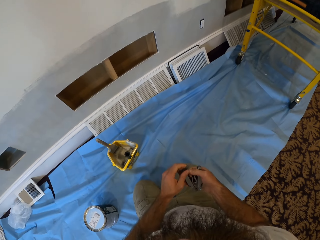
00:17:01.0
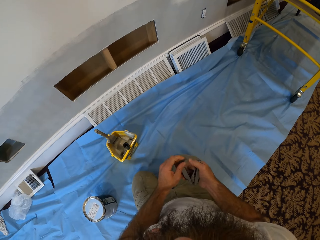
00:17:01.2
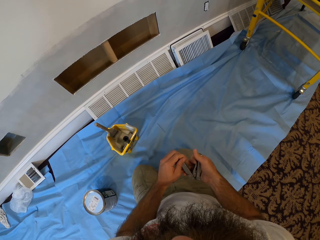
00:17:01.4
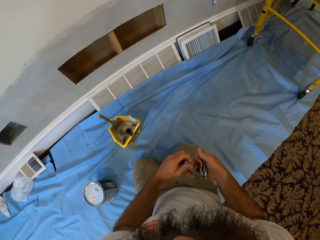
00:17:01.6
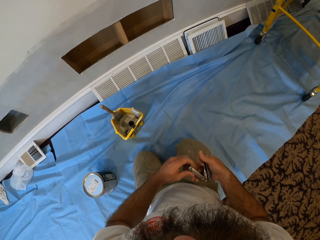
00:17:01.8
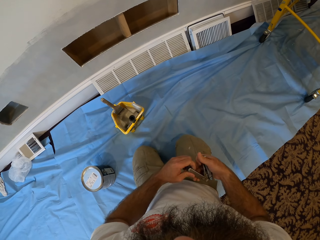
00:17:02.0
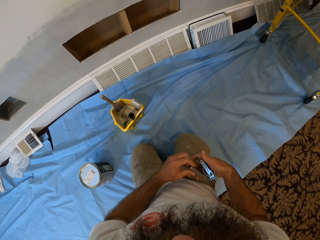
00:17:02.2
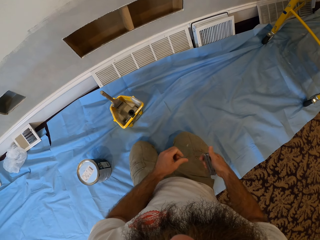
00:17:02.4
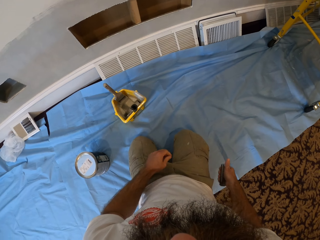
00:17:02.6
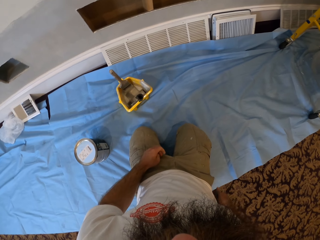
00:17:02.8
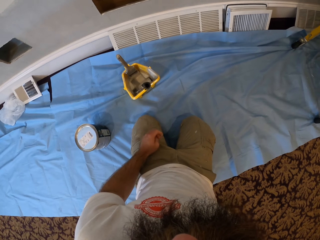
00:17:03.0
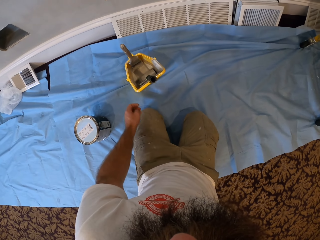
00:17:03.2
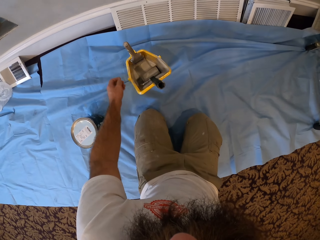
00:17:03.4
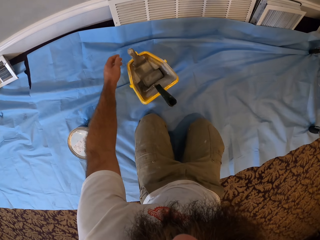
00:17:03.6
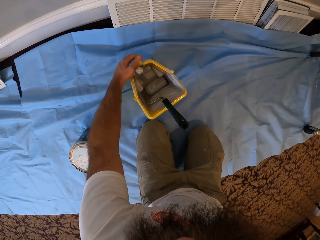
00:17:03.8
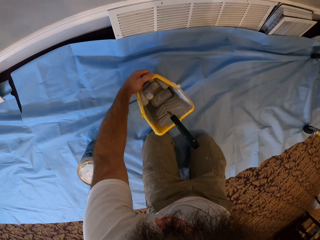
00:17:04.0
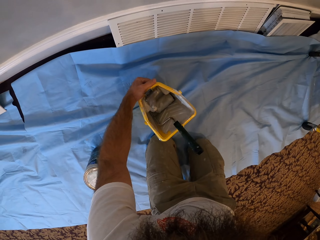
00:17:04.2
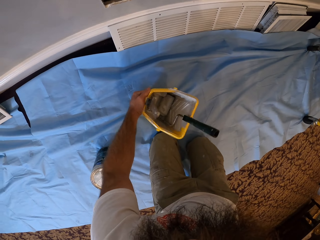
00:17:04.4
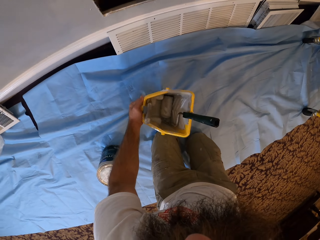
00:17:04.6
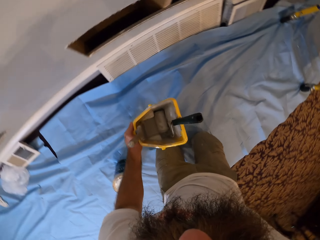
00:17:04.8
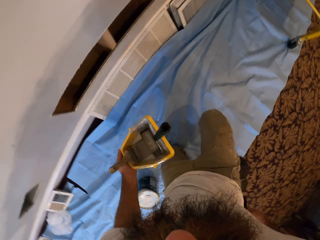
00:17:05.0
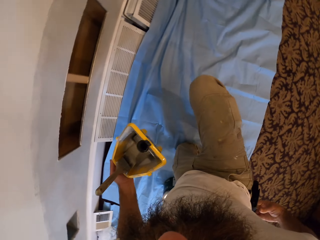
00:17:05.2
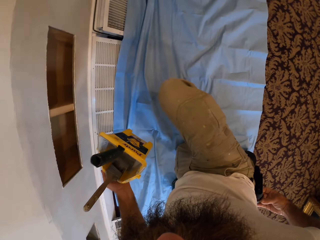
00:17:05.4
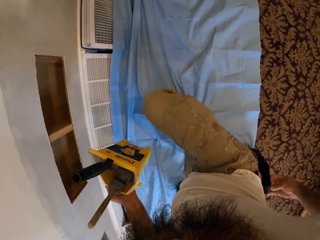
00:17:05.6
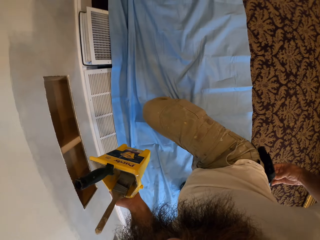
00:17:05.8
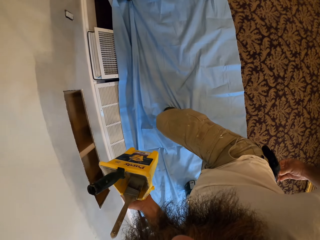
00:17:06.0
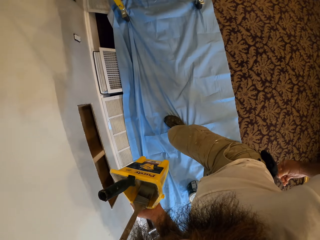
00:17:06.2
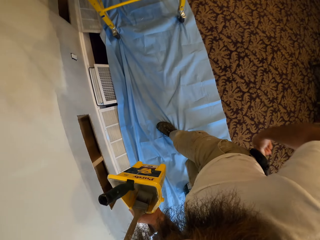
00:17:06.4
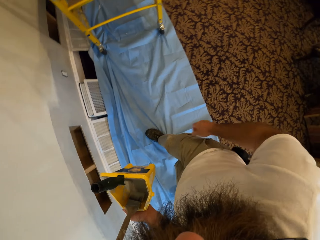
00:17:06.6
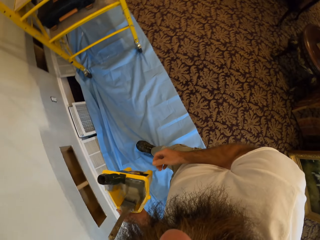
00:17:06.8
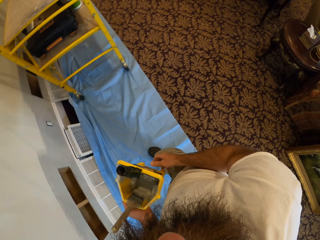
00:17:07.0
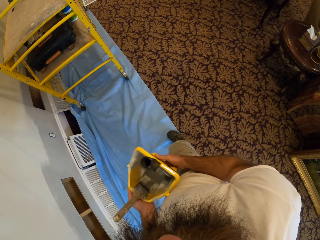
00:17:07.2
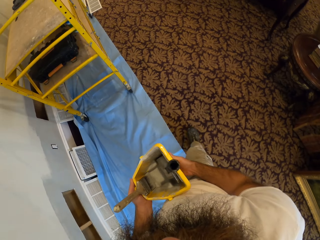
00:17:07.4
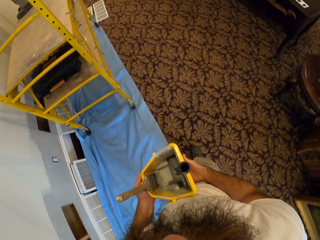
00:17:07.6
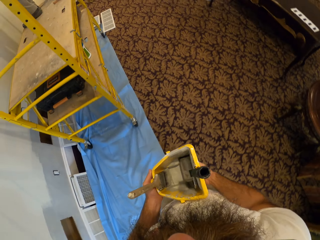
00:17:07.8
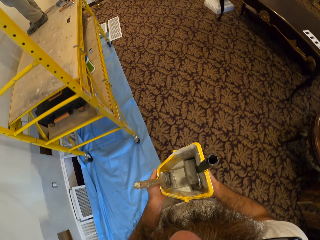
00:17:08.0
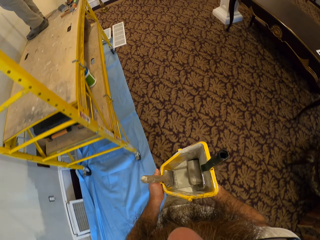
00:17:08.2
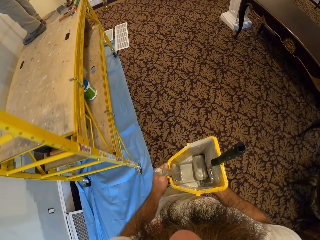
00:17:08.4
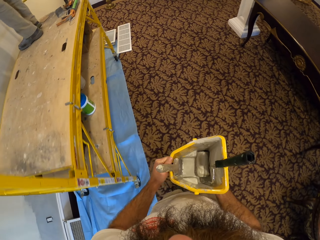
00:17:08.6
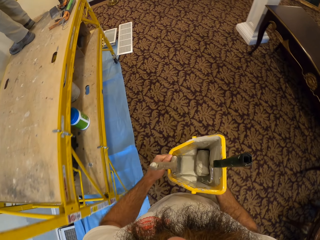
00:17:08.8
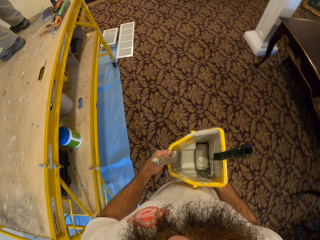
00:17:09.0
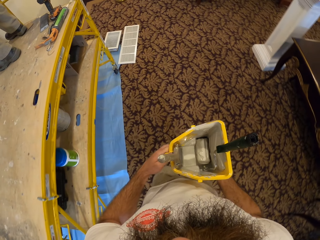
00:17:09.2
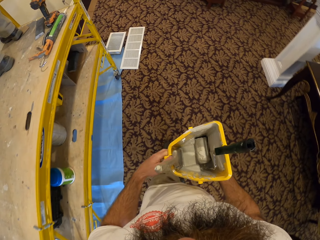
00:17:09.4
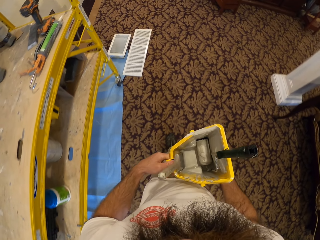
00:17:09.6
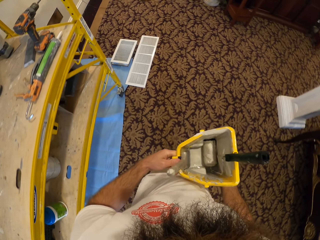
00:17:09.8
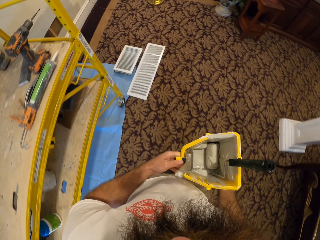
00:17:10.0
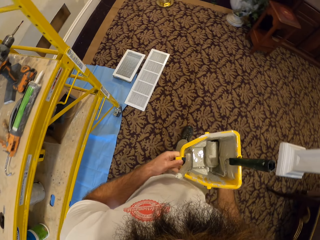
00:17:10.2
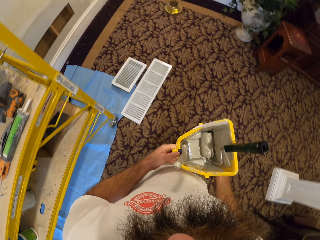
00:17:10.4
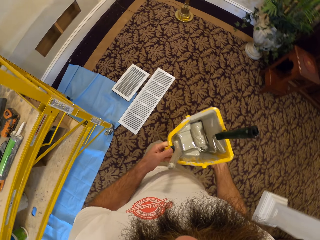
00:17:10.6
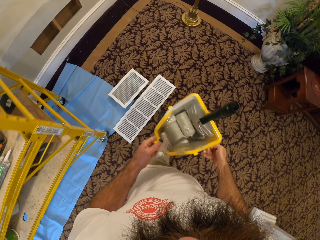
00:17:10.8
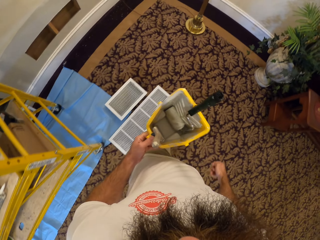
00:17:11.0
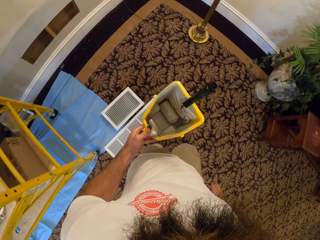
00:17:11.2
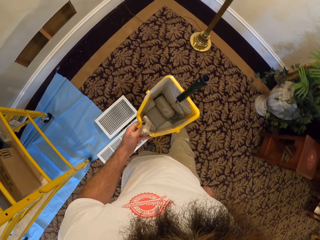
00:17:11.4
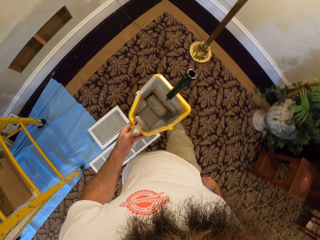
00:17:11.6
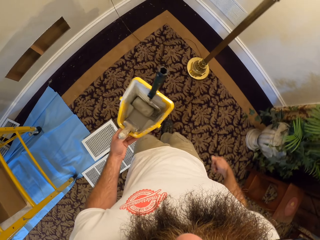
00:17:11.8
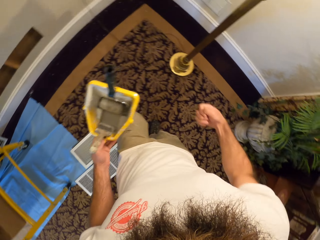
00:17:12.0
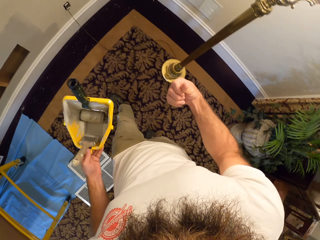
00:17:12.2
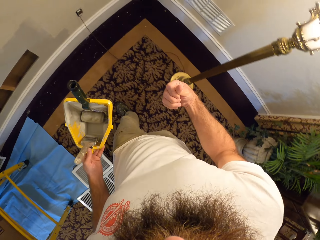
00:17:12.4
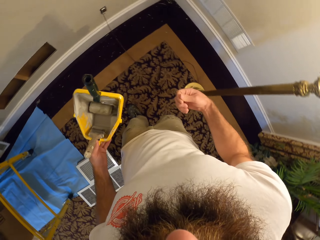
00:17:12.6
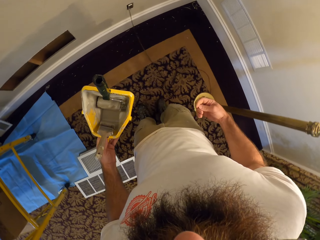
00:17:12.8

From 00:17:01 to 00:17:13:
The camera wearer puts the pen knife in the pocket. He picks up the yellow paint bucket on the plastic sheeting with his left hand. He stands up from the plastic sheeting by the wall. He places his right hand under the yellow bucket. He walks to the panel close to the wall in the apartment. He removes his right hand under the yellow bucket.

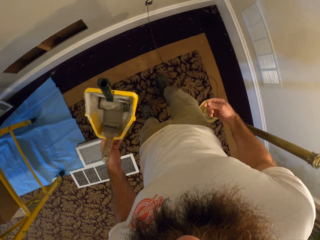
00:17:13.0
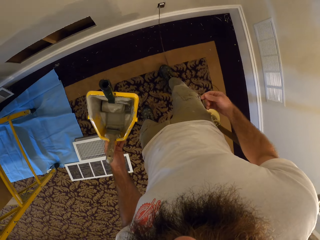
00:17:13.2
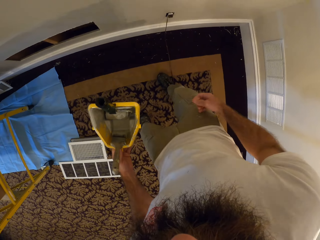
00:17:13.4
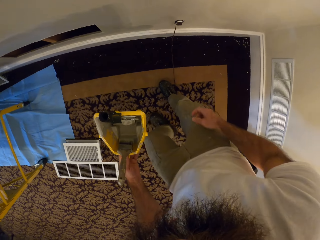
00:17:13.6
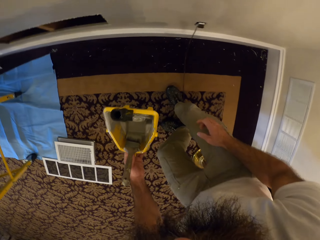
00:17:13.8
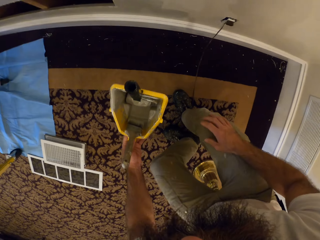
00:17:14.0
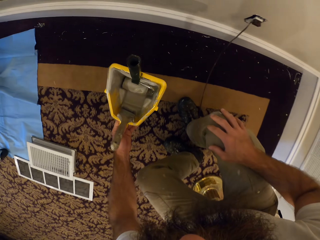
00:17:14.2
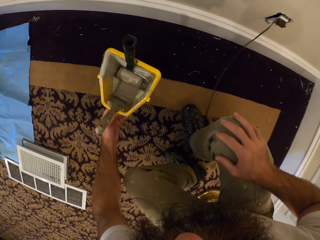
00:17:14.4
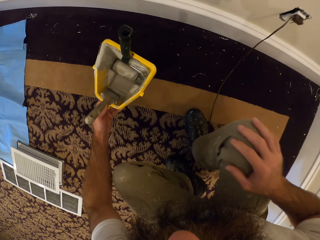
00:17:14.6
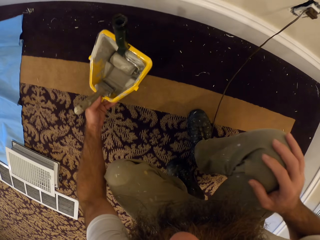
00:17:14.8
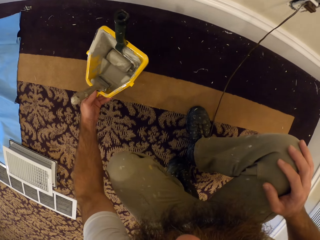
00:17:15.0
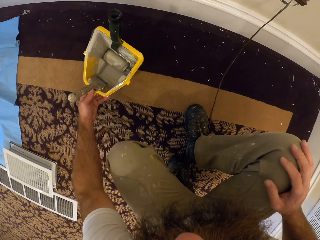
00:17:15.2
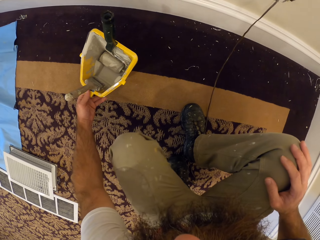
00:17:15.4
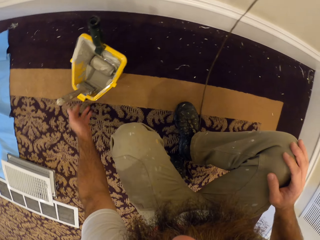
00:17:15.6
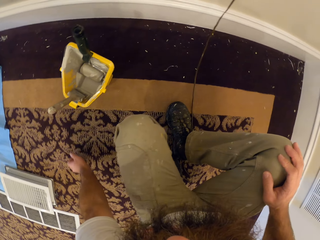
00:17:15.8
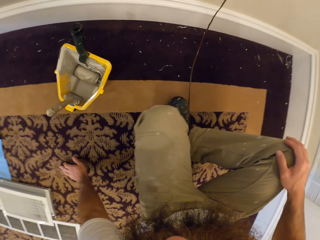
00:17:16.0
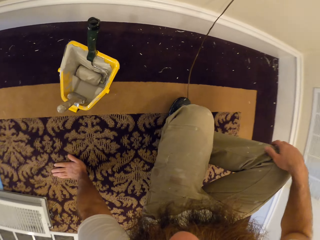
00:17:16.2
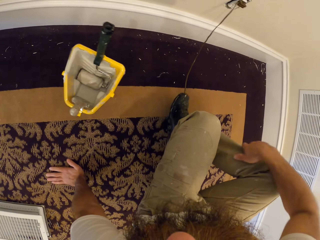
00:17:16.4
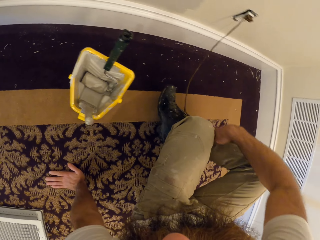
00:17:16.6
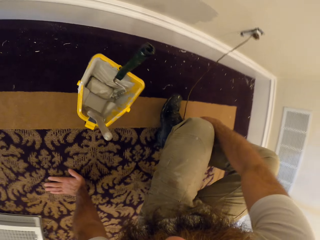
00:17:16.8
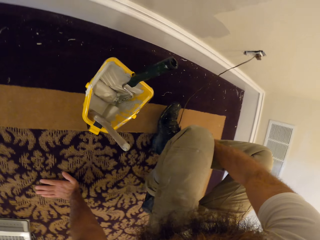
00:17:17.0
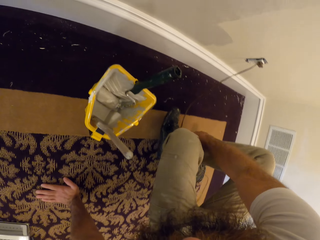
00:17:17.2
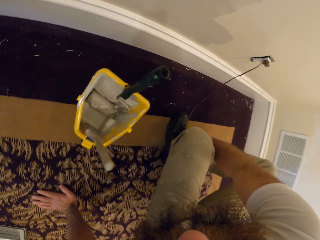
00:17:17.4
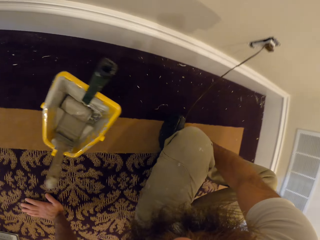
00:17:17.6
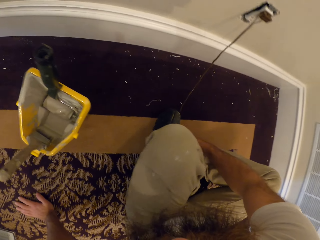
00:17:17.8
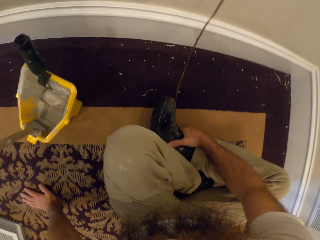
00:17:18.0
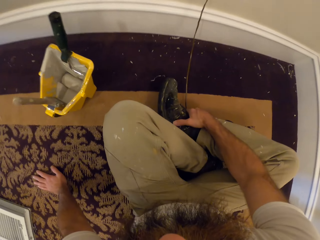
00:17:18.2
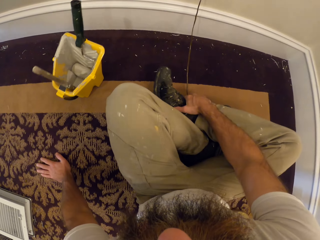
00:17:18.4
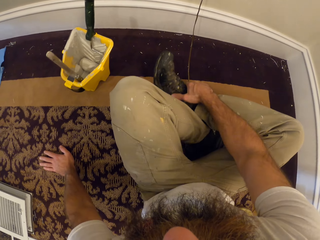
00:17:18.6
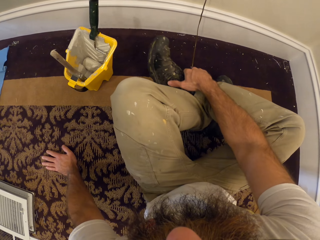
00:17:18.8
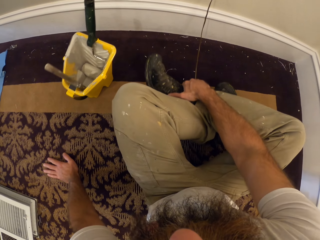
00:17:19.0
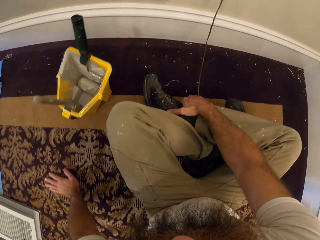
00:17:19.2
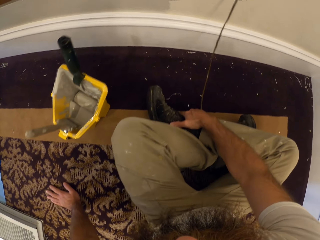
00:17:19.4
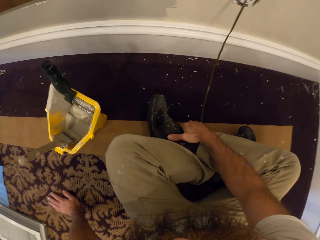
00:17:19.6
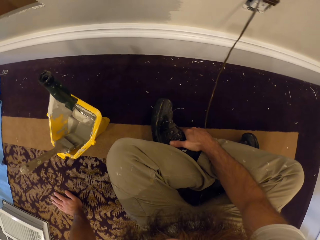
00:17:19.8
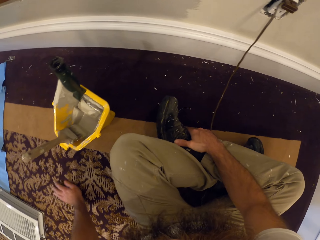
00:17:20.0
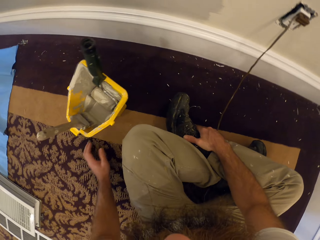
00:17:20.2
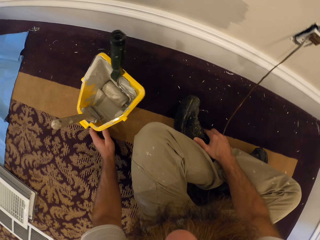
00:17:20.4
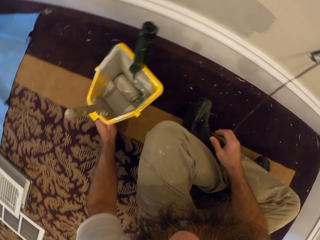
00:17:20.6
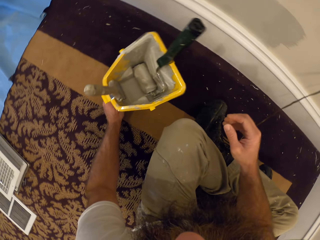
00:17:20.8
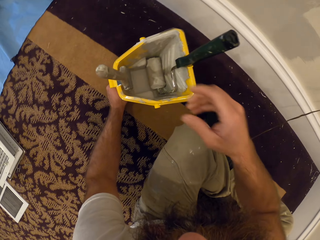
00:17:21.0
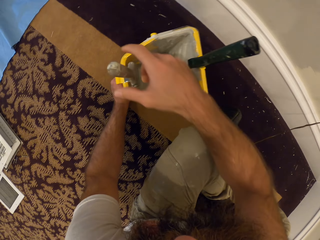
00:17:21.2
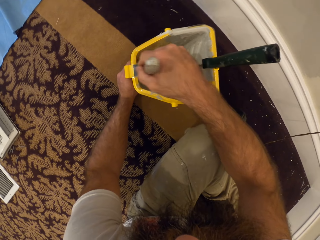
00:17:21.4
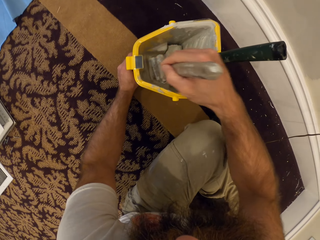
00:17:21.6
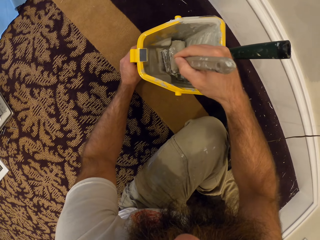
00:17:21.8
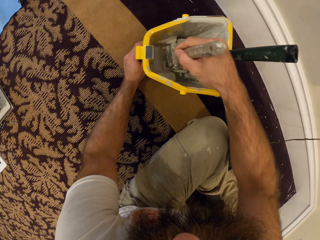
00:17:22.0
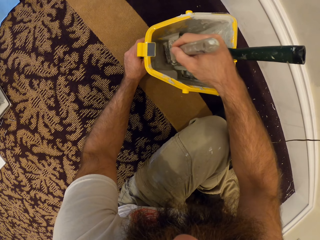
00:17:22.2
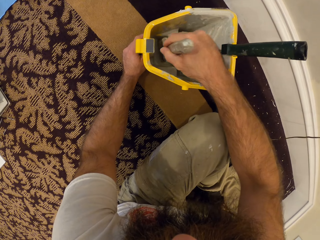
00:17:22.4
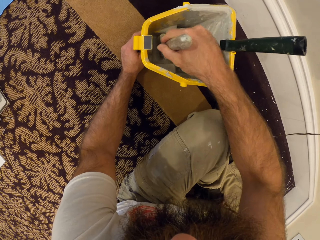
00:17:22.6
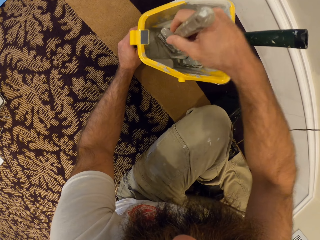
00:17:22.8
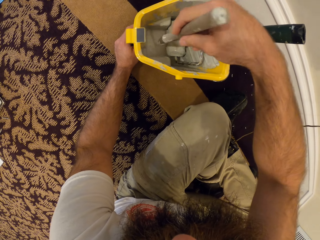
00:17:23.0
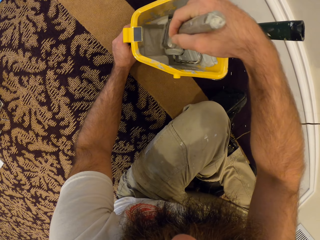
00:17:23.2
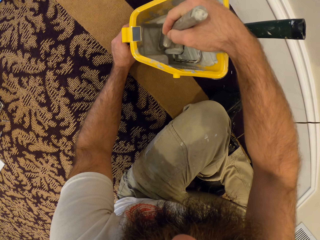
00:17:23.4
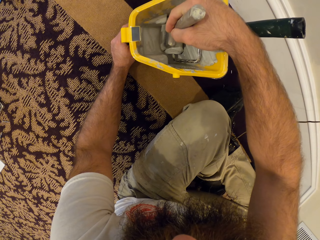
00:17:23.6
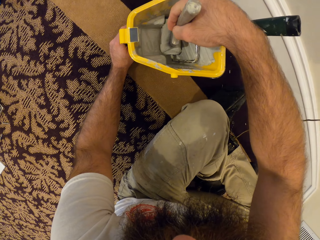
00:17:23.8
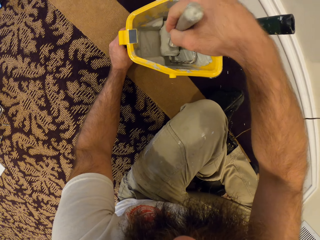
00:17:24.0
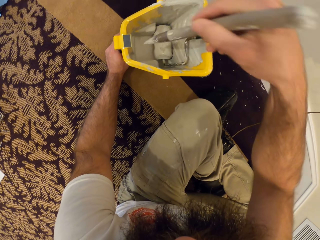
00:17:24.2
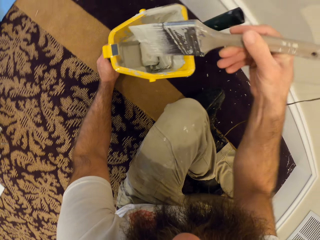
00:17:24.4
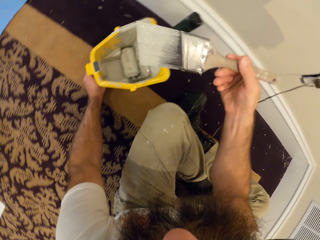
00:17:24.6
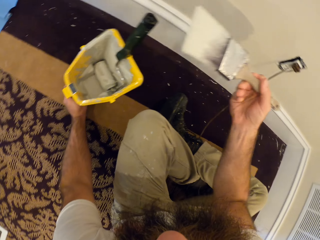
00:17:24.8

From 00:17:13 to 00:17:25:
The camera wearer kneels down. He drops the yellow bucket on the floor with his left hand. He sits on the ground near the wall in the apartment. He adjusts the yellow paint by the wall with his left hand. He picks up the brush from the yellow bucket with his right hand. He dips the paintbrush into the paint. He rubs the paint on the brush in his right hand on the roller paint in the yellow bucket.
